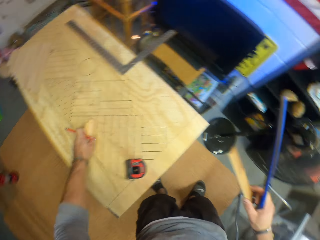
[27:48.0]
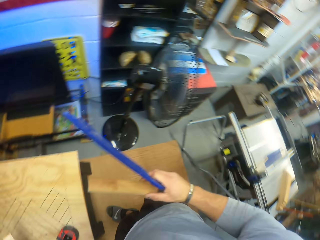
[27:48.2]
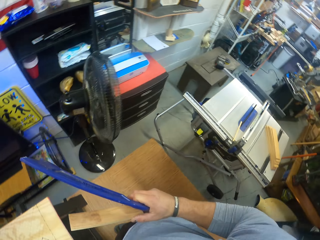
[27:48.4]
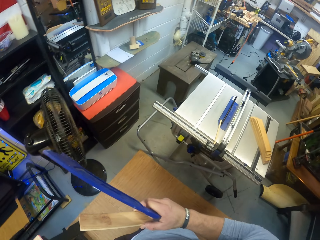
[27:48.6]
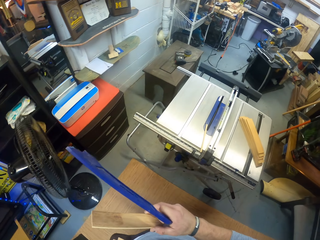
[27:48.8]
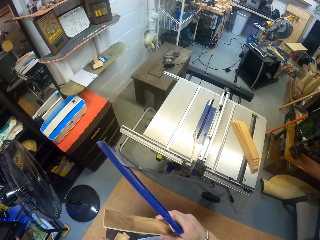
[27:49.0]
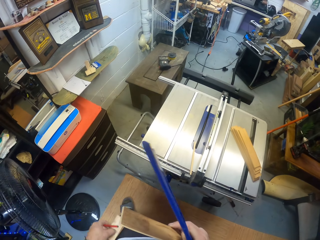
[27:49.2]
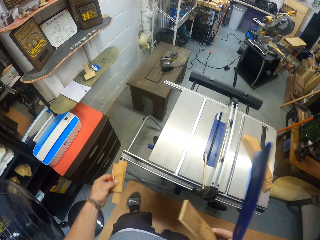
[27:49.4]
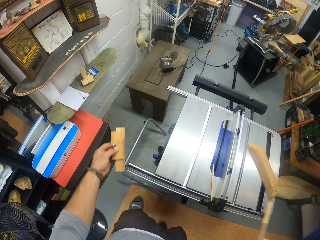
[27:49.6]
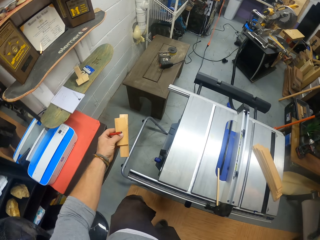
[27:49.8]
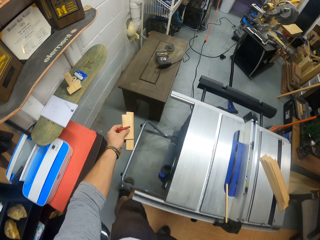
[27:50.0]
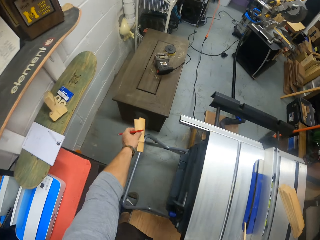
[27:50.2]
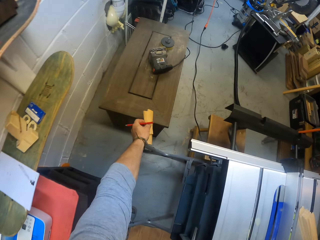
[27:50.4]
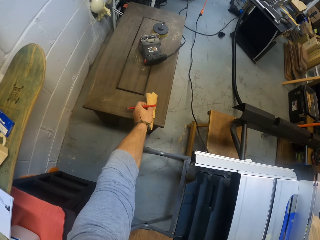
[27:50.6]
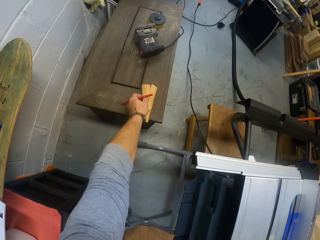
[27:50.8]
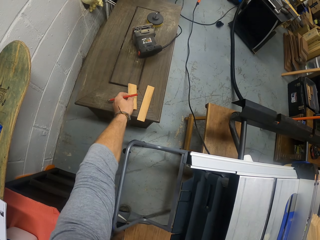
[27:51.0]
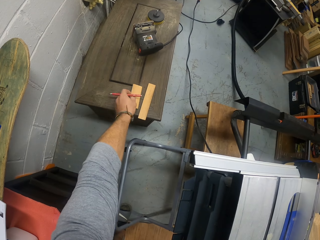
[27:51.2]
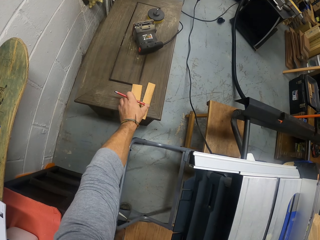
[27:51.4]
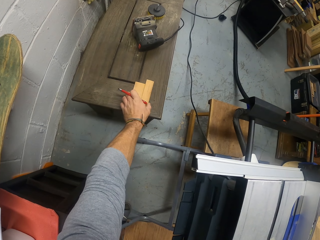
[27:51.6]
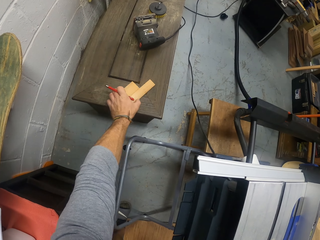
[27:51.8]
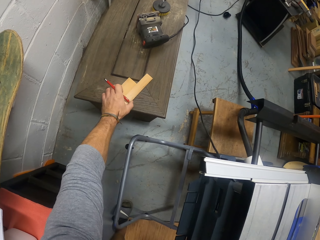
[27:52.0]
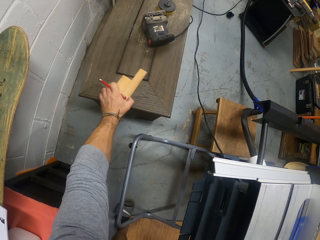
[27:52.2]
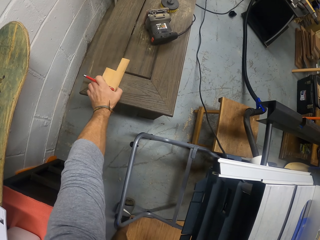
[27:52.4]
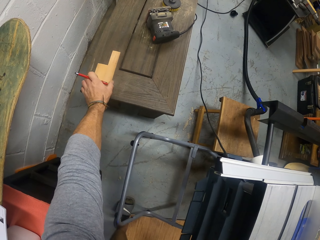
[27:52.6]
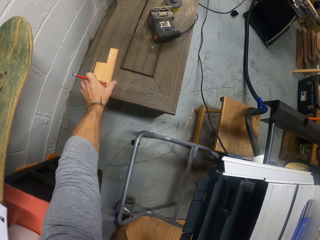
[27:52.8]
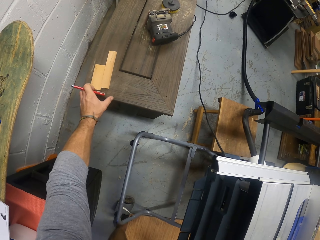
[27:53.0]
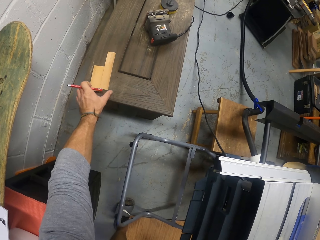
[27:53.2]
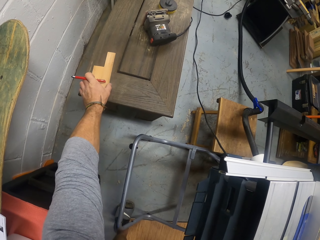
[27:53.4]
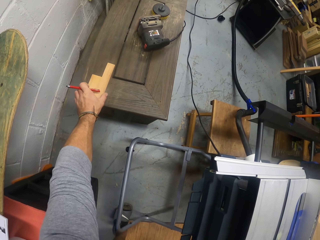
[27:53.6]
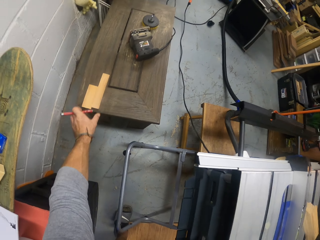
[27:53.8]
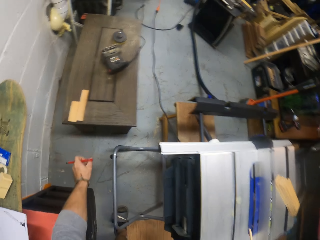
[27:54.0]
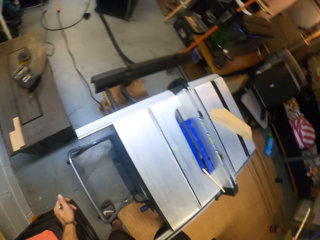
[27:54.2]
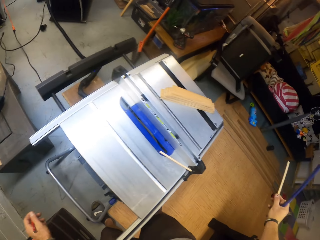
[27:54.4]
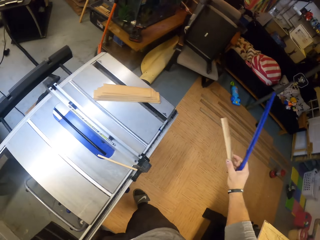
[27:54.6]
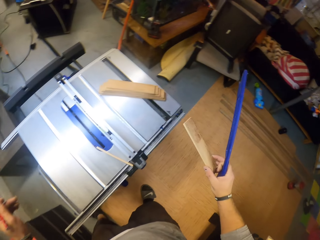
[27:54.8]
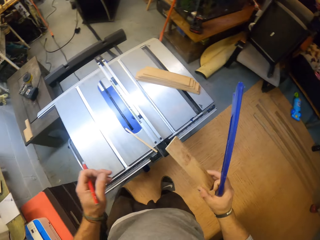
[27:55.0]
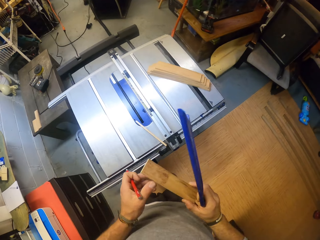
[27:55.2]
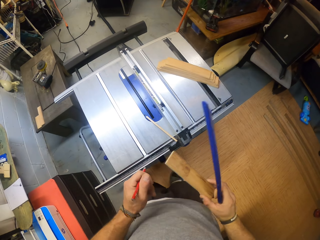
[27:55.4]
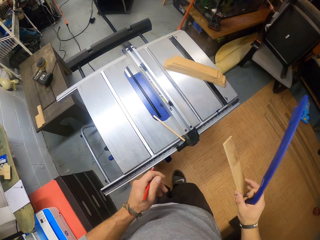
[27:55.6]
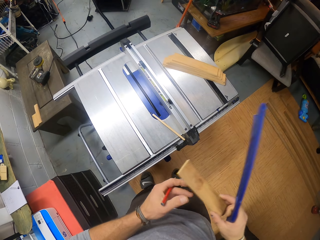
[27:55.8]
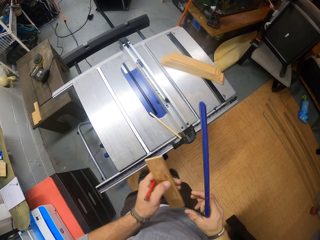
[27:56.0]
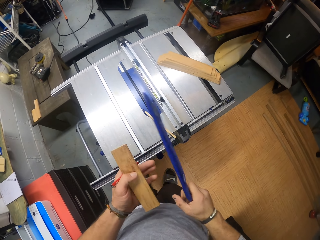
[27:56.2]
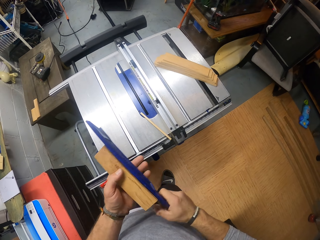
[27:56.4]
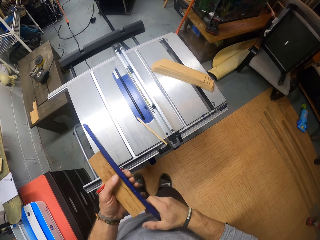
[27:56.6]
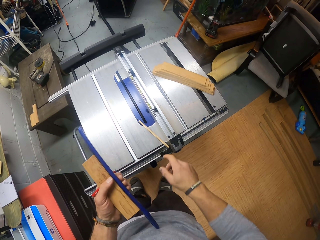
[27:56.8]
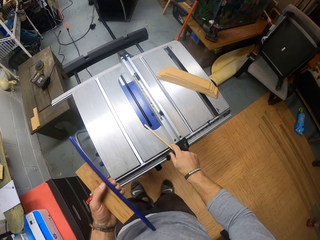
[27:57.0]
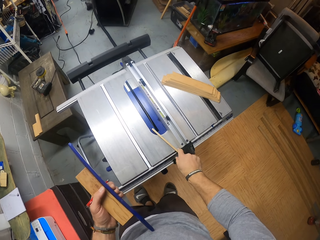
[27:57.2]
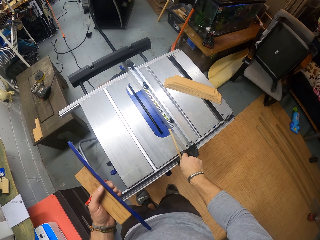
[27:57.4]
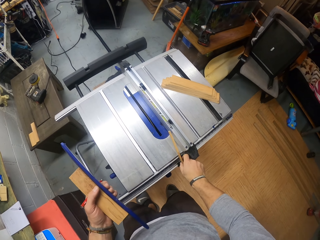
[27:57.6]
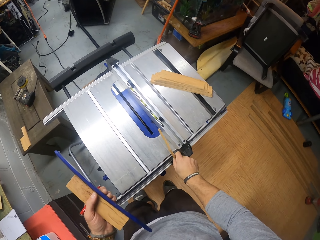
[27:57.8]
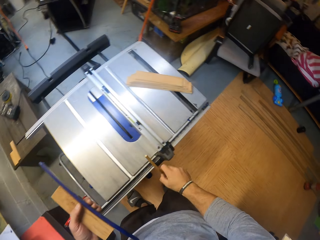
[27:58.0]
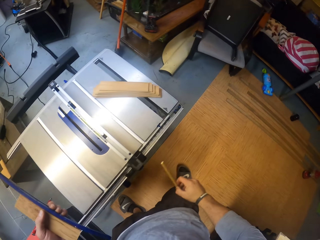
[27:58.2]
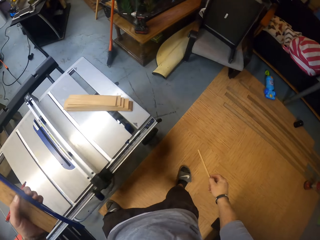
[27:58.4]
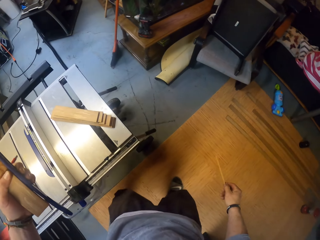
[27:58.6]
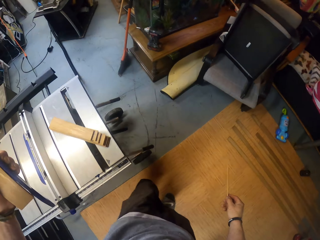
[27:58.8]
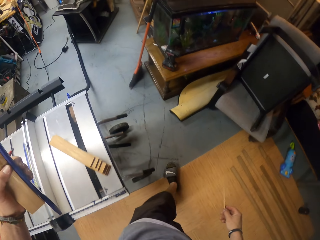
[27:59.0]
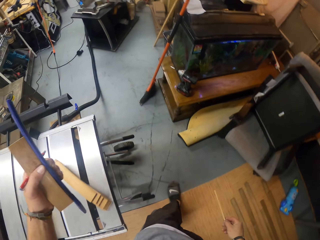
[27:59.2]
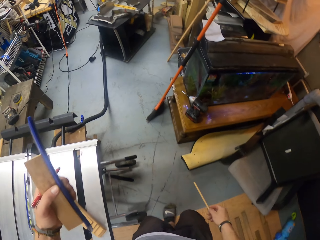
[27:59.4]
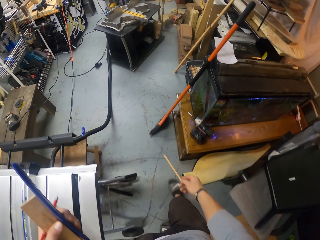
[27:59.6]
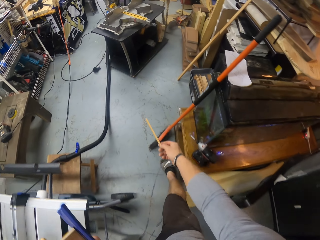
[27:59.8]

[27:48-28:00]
The camera wearer places the pieces of wood on a table with his left hand. He moves the pieces of wood on the table with his left hand. He transfers the piece of wood in his right hand to his left hand. He transfers the wood pusher in his right hand to his left hand. He picks up a small piece of cut wood from the table saw with his right hand. He walks in the room.

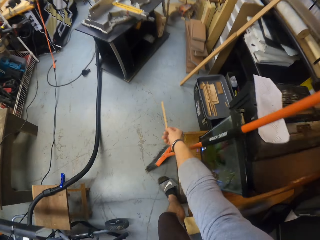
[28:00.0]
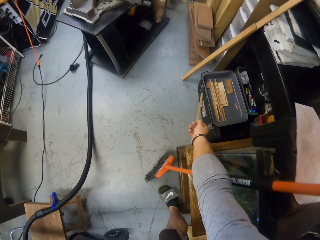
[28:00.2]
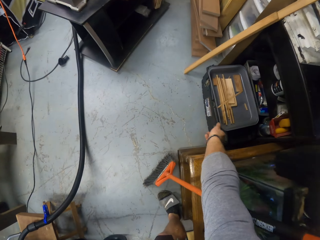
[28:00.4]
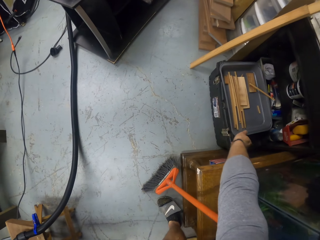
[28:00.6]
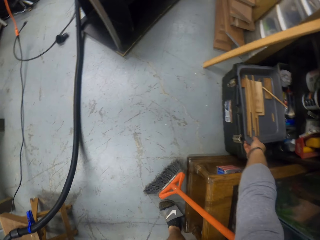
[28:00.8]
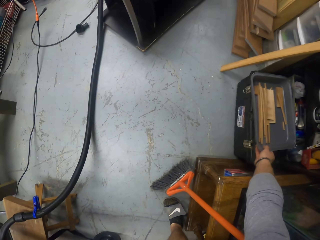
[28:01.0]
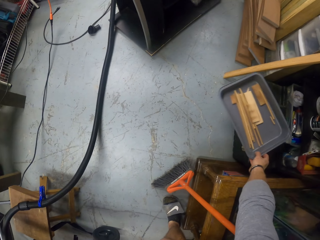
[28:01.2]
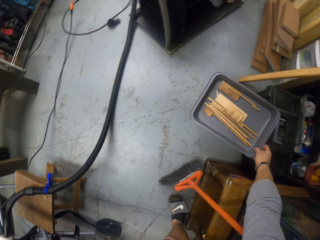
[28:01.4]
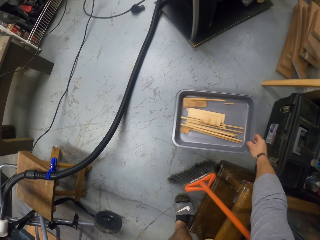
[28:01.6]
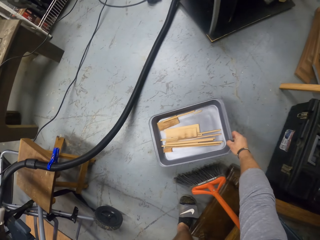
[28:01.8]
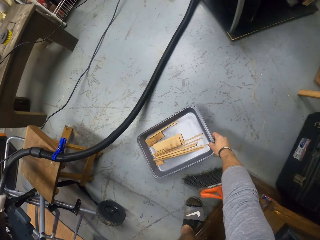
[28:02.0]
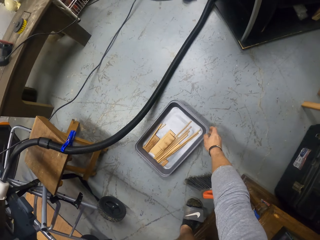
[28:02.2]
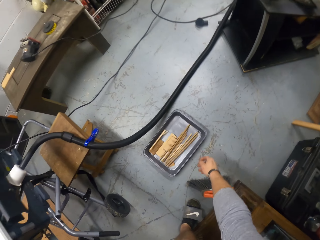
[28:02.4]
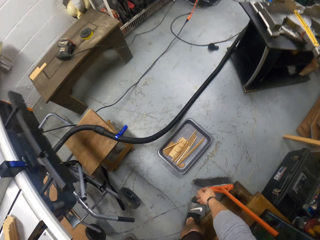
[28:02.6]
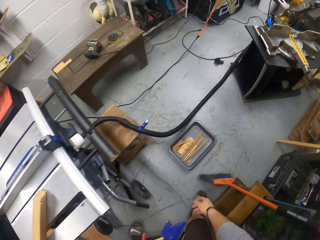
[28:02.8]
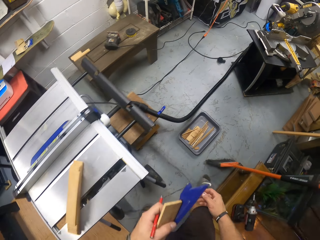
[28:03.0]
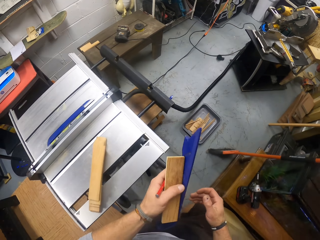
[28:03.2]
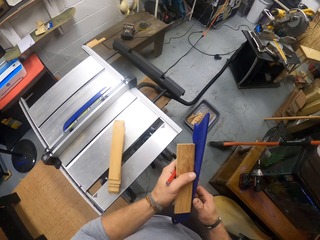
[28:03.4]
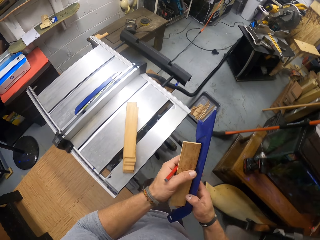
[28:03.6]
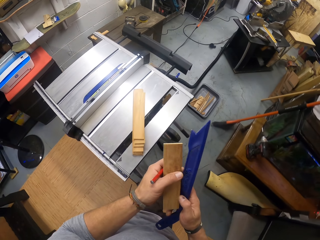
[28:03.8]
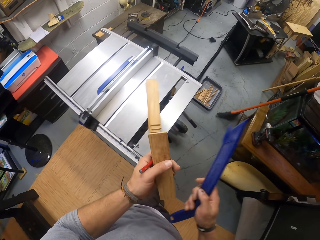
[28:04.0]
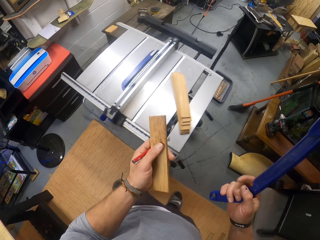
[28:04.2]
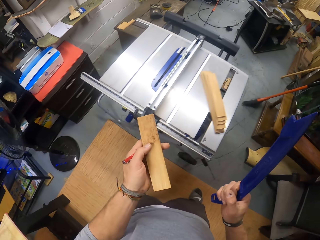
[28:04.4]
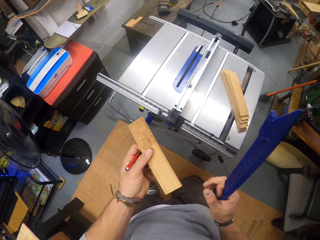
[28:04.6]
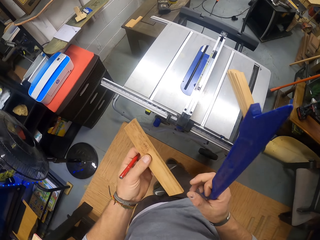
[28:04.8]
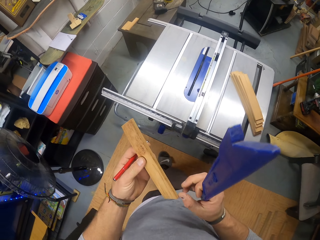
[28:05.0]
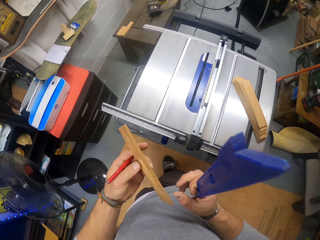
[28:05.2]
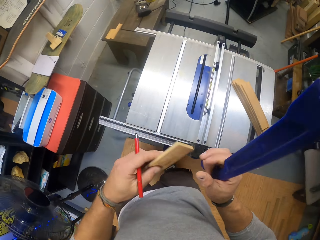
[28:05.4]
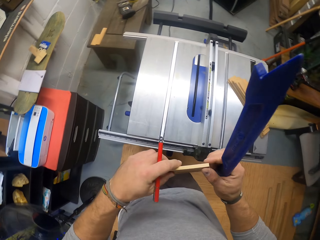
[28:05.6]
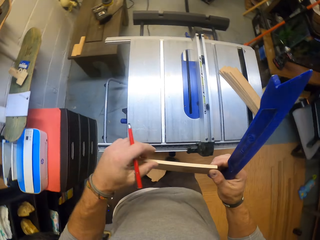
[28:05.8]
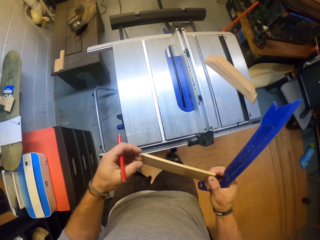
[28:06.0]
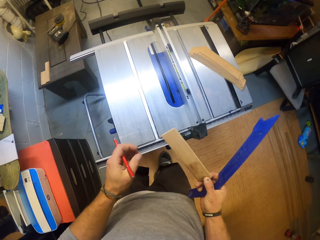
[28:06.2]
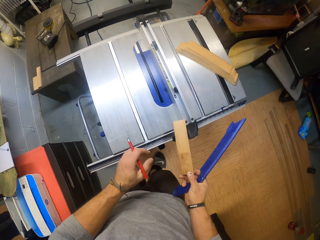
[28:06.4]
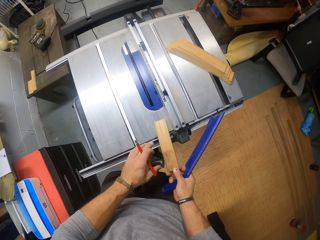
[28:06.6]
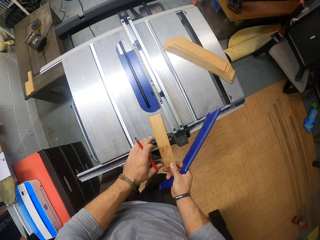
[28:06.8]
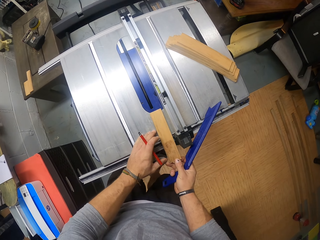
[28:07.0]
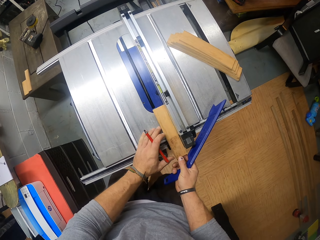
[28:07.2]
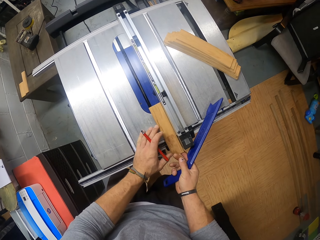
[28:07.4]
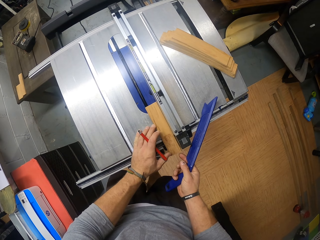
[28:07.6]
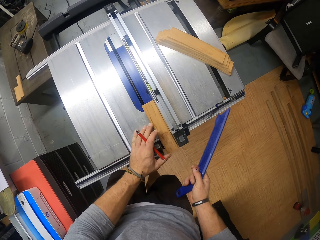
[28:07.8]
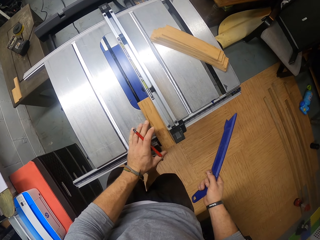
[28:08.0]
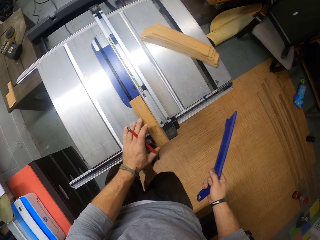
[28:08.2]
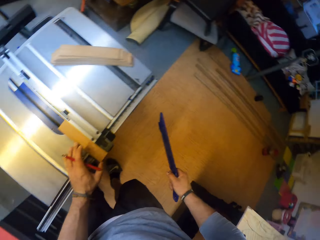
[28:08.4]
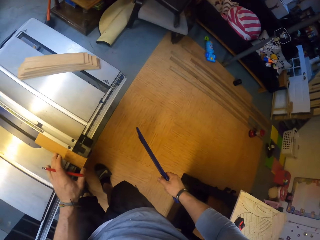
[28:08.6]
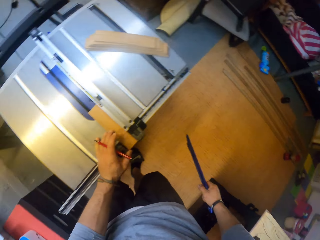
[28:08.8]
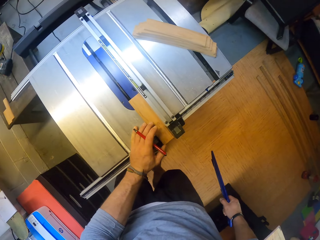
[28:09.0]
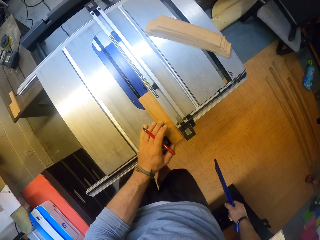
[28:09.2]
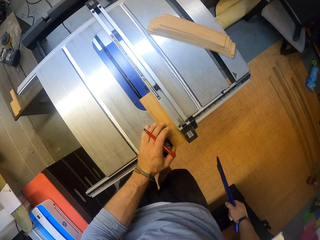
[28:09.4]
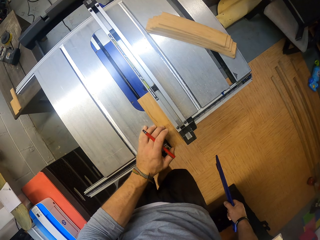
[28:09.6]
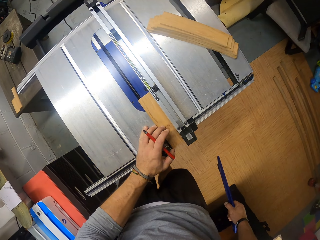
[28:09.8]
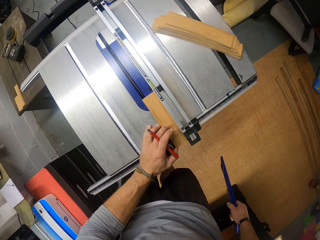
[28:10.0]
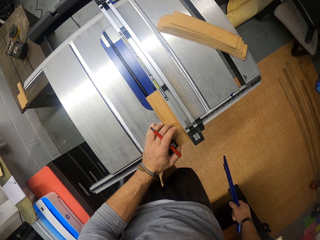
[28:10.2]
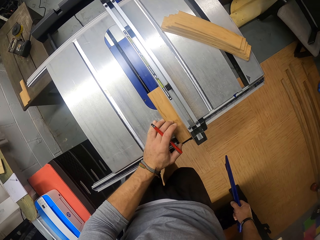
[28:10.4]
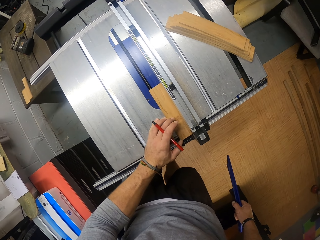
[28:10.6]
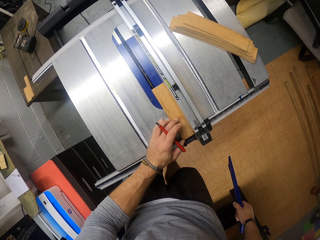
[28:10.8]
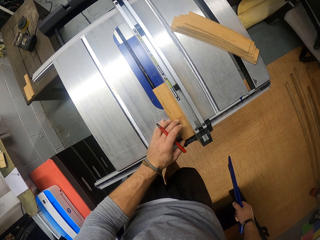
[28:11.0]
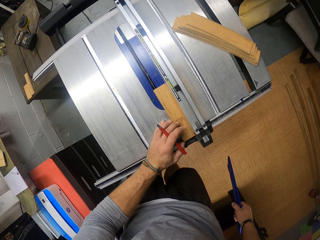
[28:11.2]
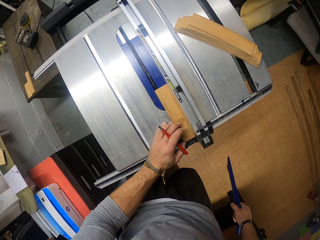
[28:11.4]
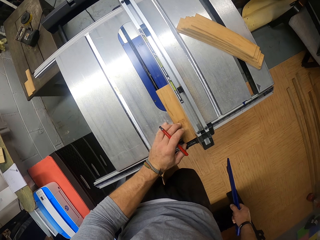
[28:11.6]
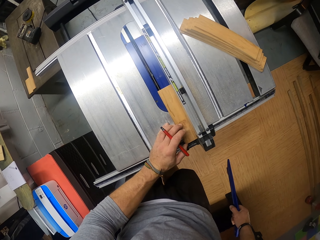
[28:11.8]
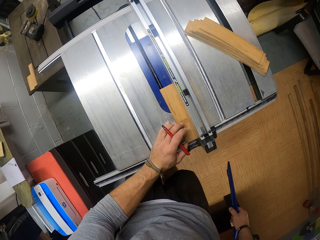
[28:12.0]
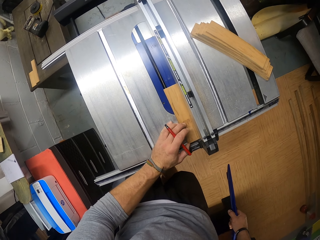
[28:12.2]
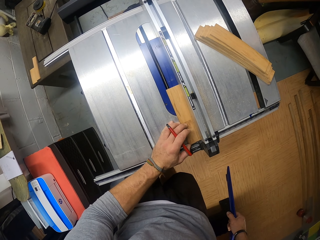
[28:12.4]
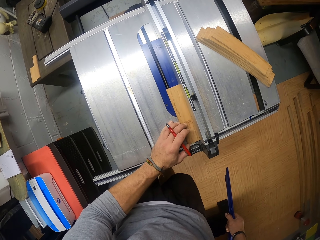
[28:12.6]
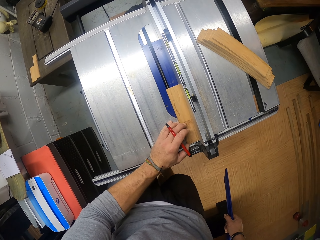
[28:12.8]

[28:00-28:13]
The camera wearer throws the small piece of cut wood in a plastic tray or container with his right hand. He picks up the plastic tray with his right hand. He moves the container. He places the plastic tray on the floor with his right hand. He transfers the wood pusher from his left hand to his right hand. He transfers the piece of wood from his left hand to his right hand. He places the piece of wood on the table saw or cutting machine with both hands. He removes his right hand from the piece of wood. He cuts the wood on the cutting machine. He moves the piece of wood on the table saw with his left hand.
